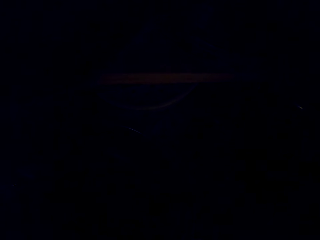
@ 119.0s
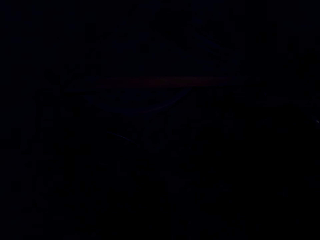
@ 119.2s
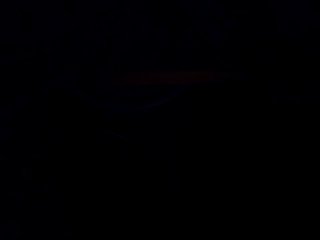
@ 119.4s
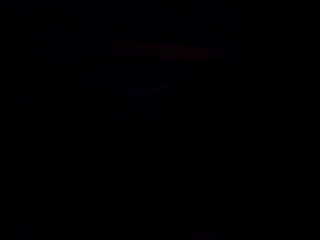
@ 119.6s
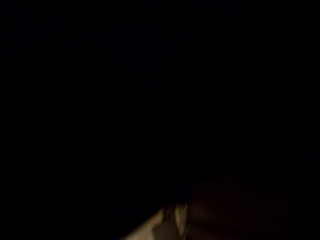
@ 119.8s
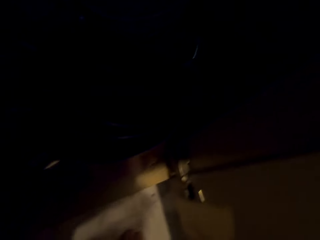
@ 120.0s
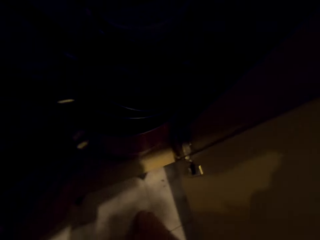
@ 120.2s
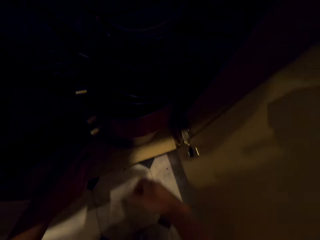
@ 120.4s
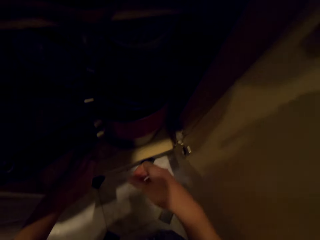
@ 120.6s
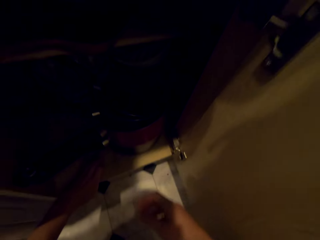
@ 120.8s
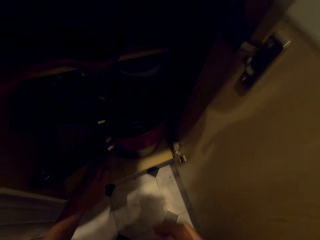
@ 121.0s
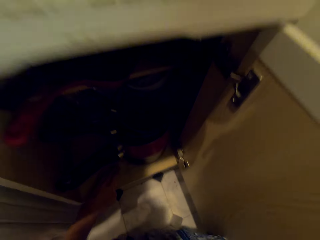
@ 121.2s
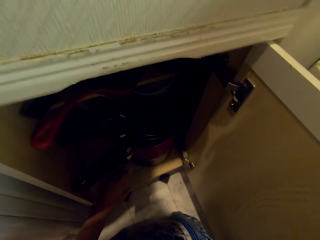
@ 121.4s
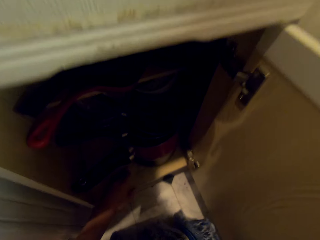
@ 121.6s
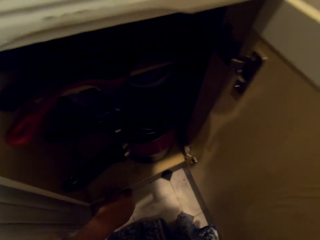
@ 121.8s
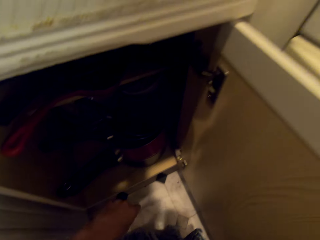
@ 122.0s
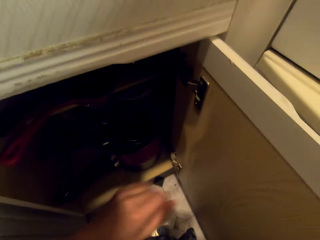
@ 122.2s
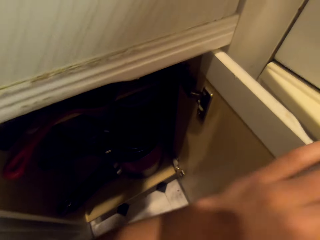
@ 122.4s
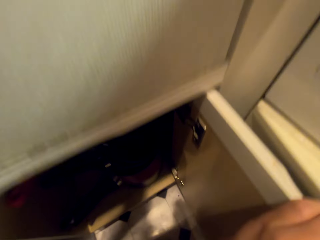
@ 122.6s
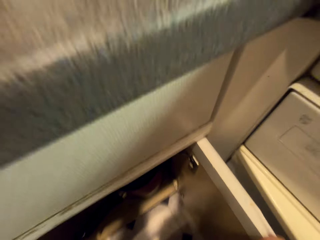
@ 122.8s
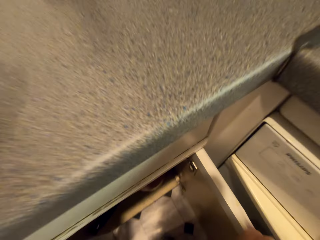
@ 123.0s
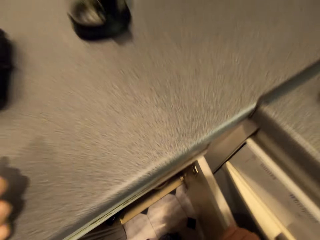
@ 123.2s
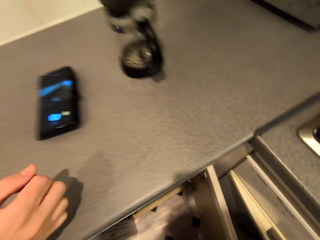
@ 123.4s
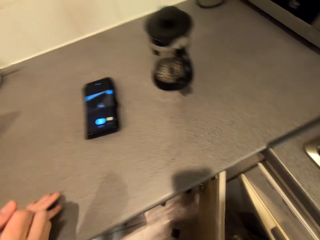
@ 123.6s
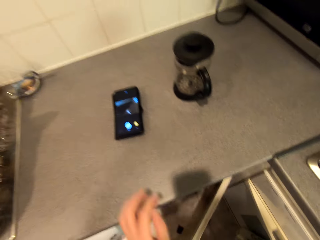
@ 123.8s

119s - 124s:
A person speaks to the camera wearer. The camera wearer stands up from the floor. They speak to the person. They stand up.
